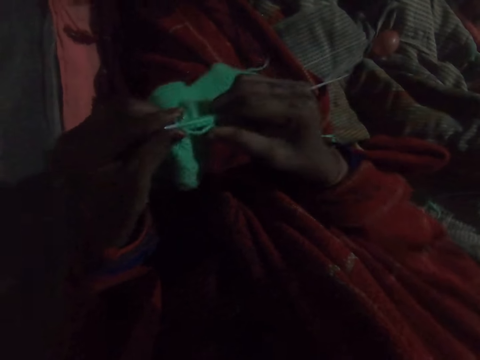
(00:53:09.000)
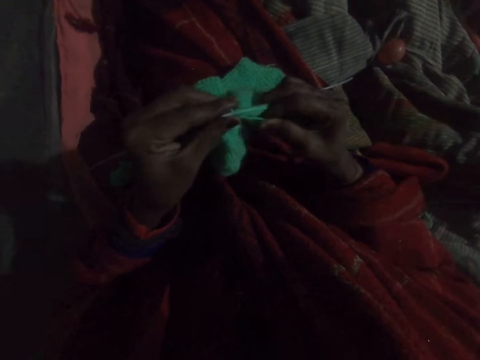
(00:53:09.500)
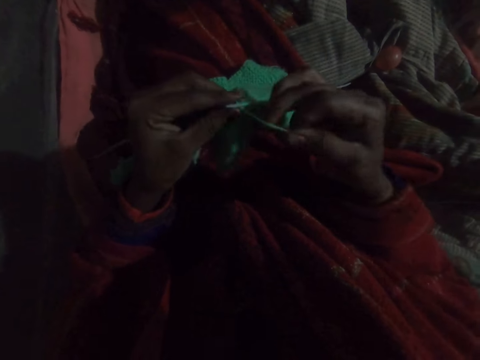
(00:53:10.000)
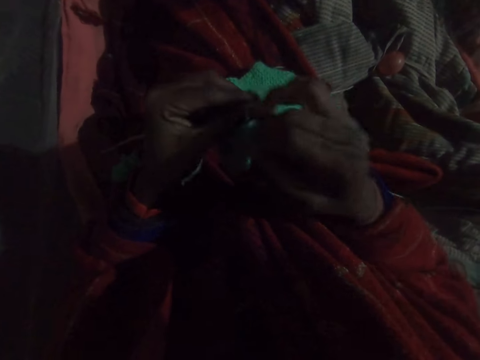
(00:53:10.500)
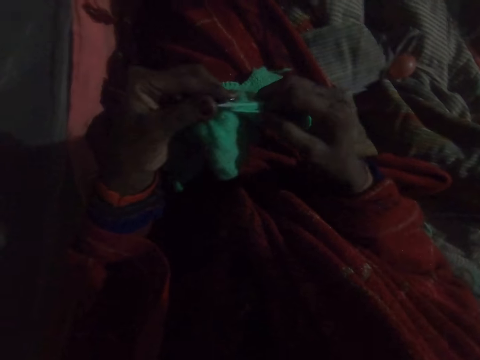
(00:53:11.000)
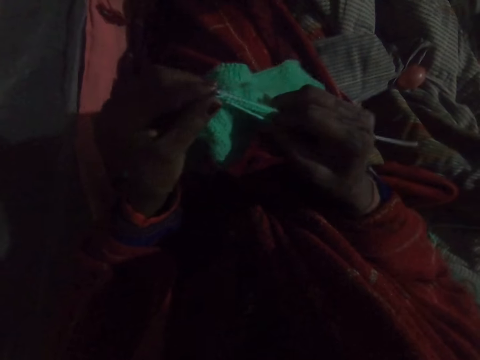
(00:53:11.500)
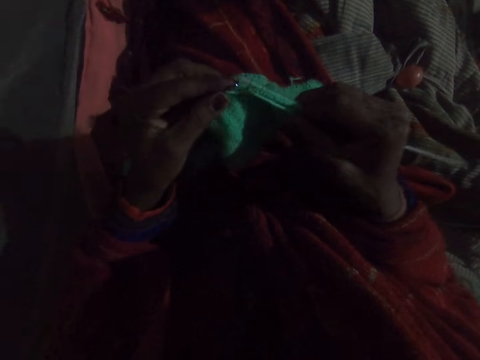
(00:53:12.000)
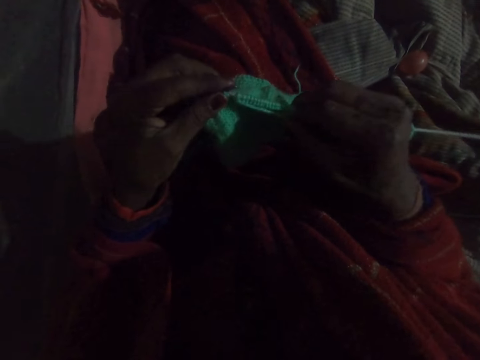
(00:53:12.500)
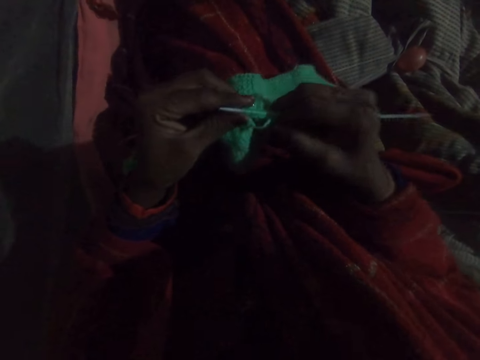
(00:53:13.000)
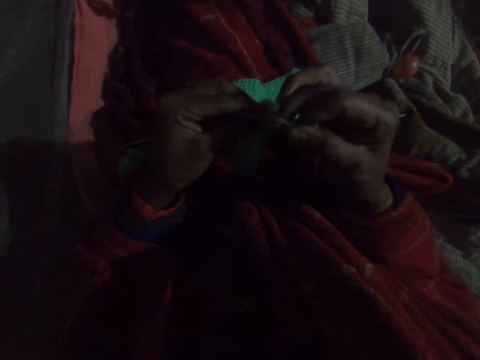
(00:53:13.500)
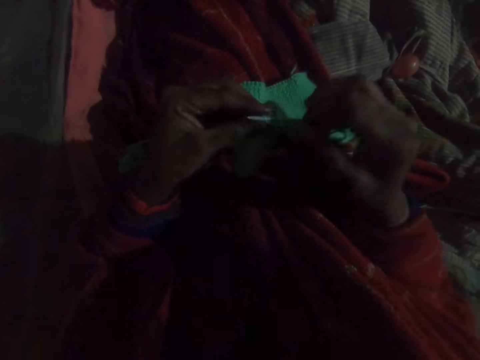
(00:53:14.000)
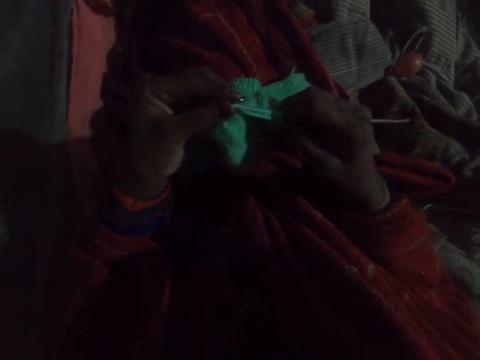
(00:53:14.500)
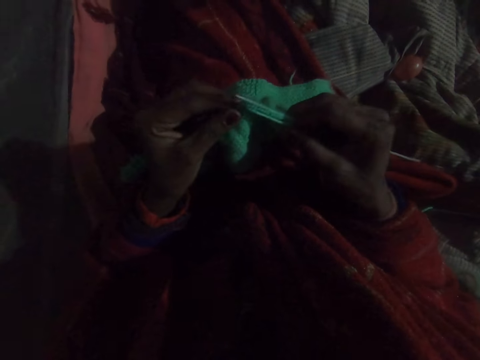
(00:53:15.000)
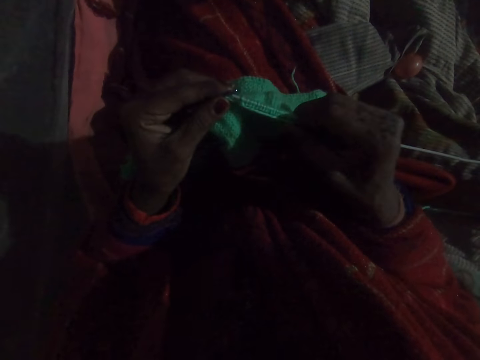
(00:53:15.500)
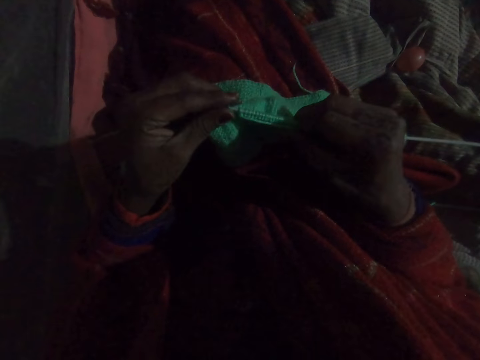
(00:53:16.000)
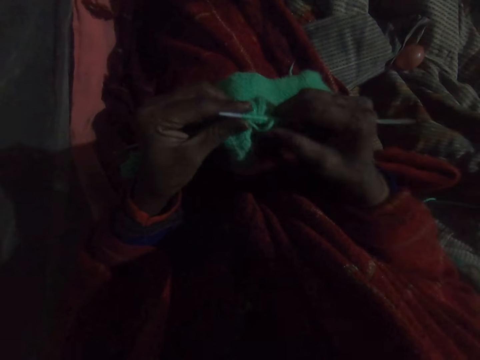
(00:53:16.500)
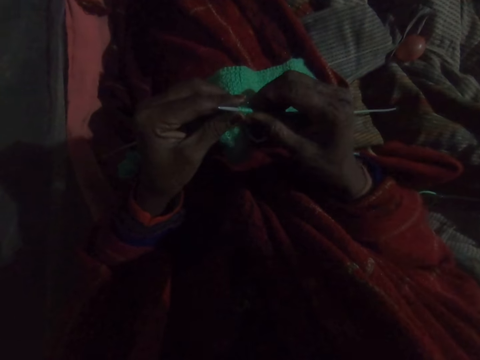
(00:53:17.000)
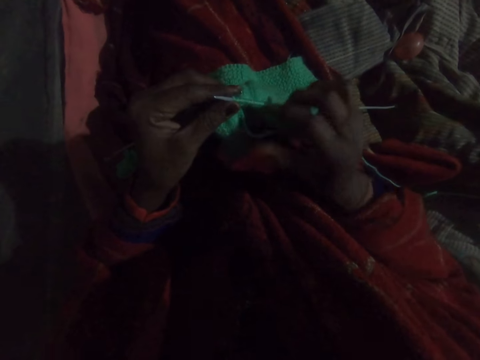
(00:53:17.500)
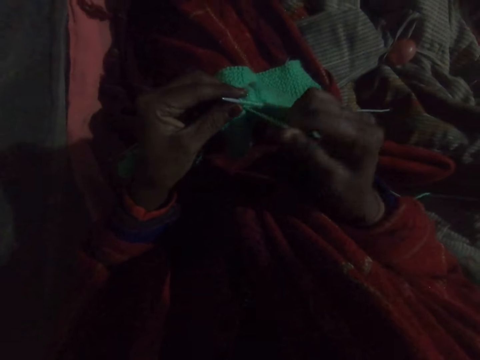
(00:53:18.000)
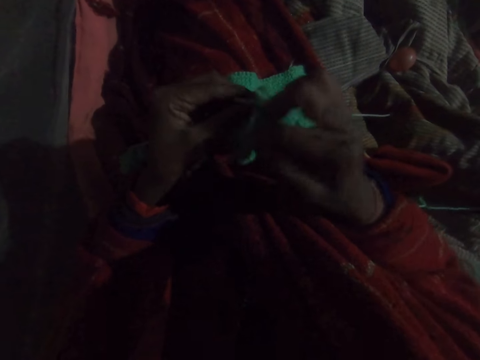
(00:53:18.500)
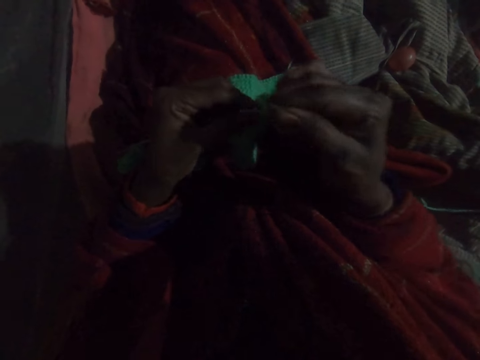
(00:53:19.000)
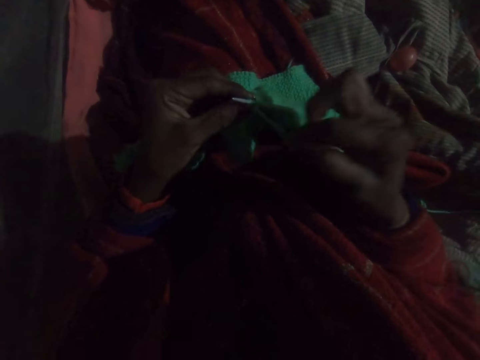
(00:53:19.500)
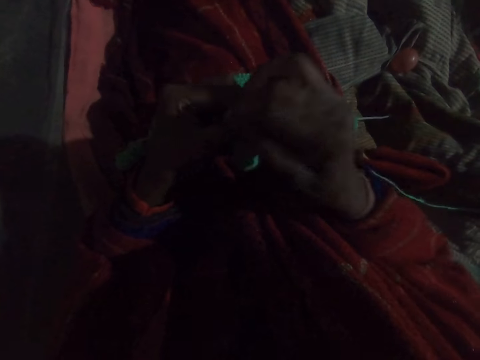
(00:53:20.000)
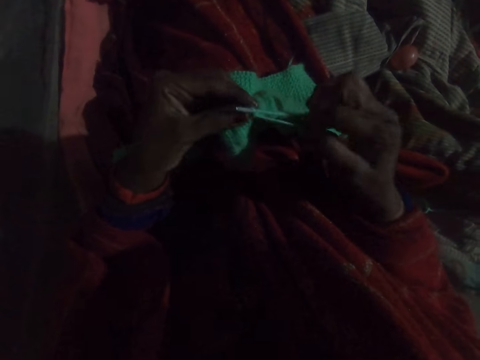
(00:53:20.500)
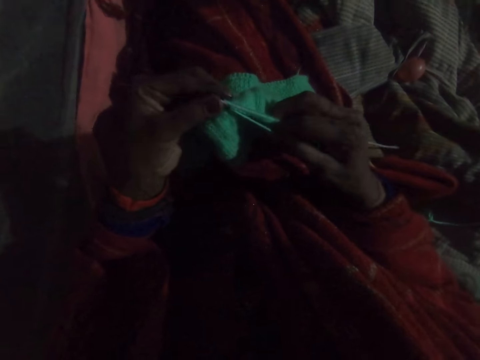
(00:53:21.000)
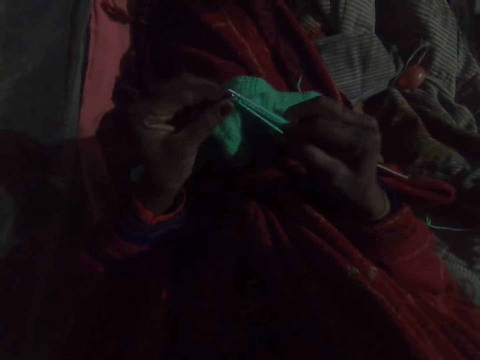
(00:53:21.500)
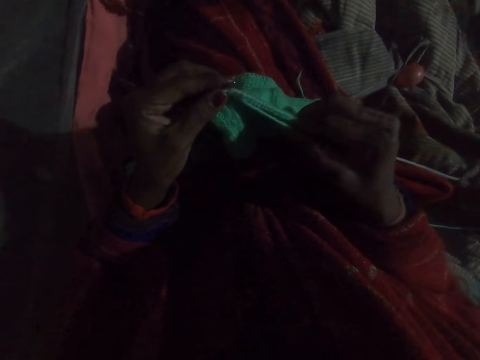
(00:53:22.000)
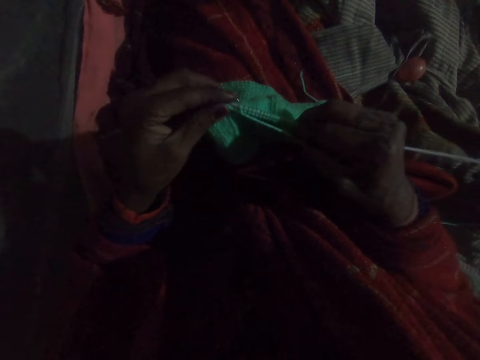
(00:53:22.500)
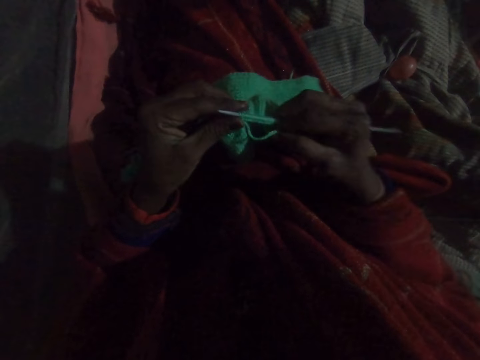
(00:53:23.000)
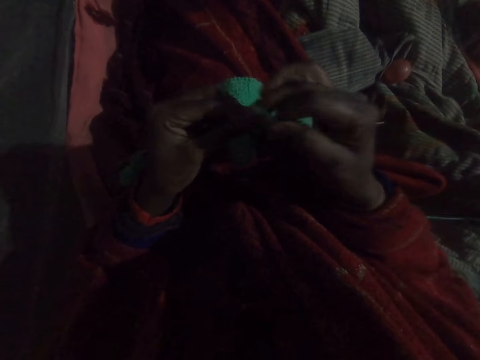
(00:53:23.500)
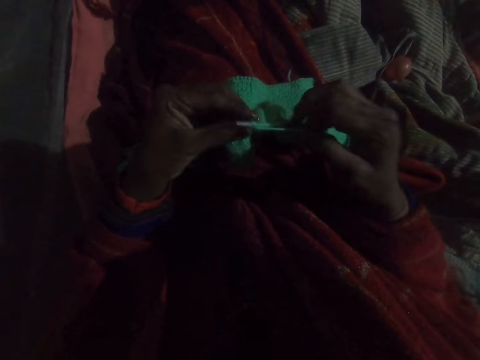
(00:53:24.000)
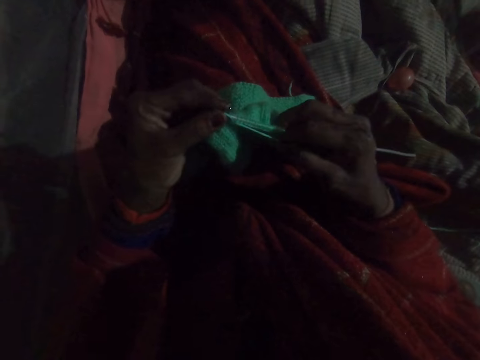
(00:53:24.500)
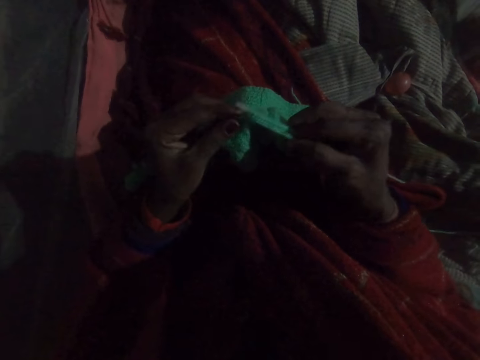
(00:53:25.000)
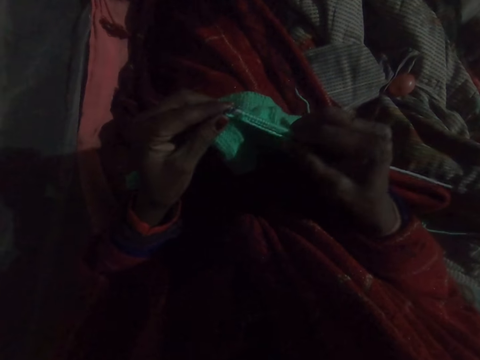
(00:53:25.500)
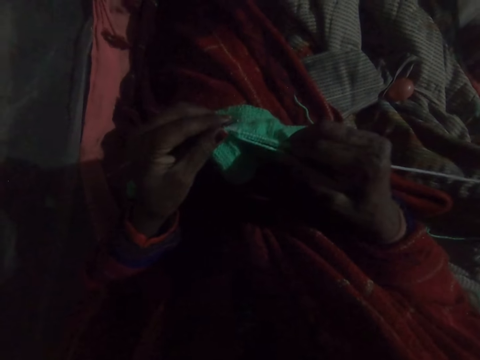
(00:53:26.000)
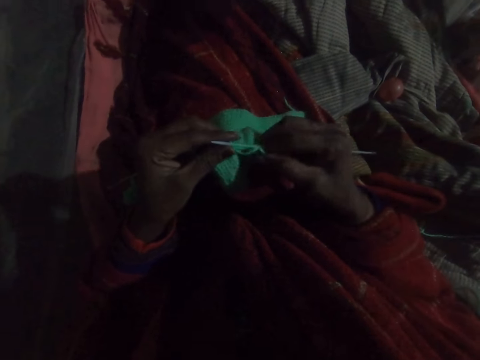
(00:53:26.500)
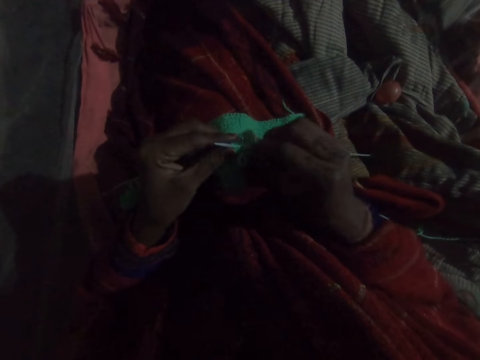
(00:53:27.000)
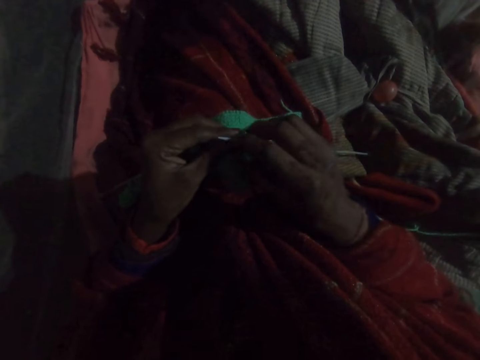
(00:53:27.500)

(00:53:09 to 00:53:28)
The camera wearer fixes yarn on the crochet hook. They knit a crochet. They fix the yarn on the crochet hook. They knit the crochet. They fix the yarn on the crochet hook. They knit the crochet. They fix the yarn on the crochet hook. They knit the crochet.

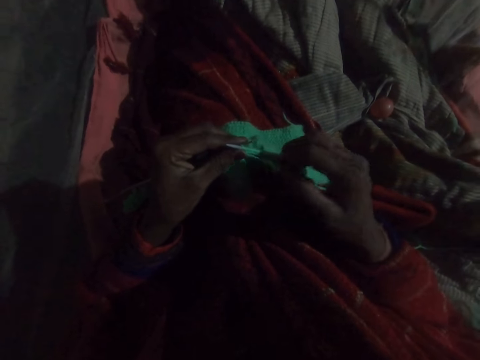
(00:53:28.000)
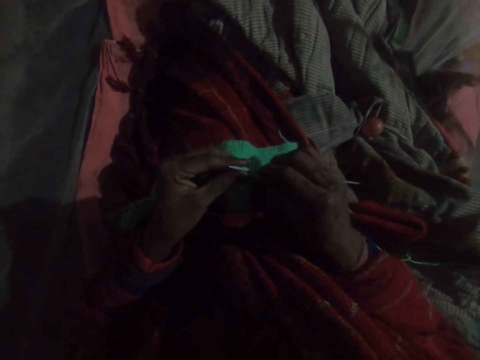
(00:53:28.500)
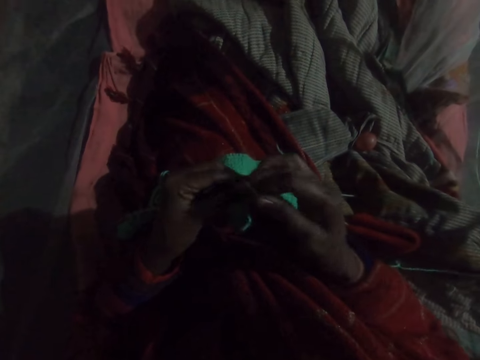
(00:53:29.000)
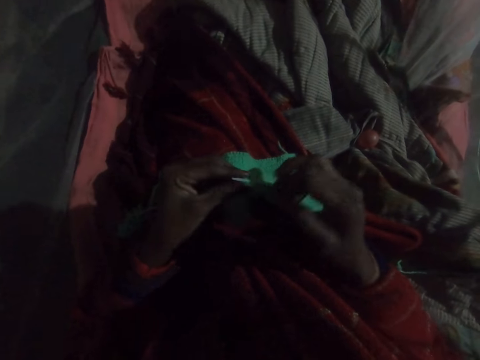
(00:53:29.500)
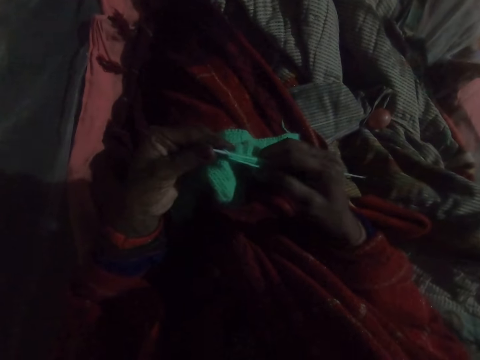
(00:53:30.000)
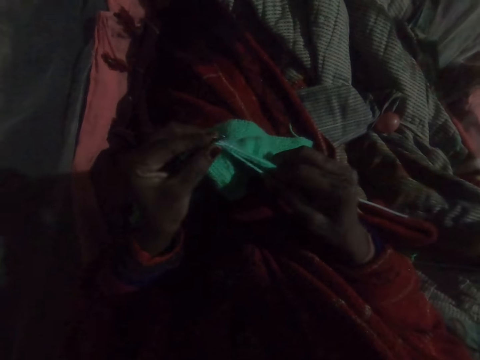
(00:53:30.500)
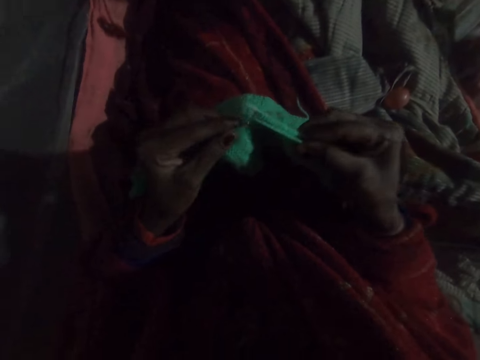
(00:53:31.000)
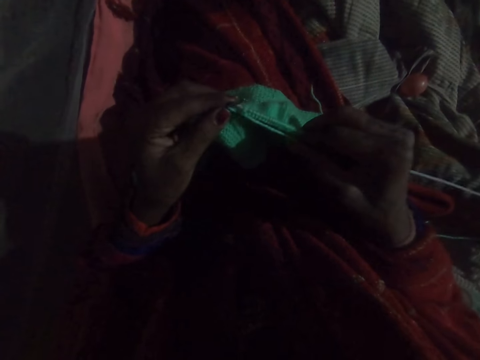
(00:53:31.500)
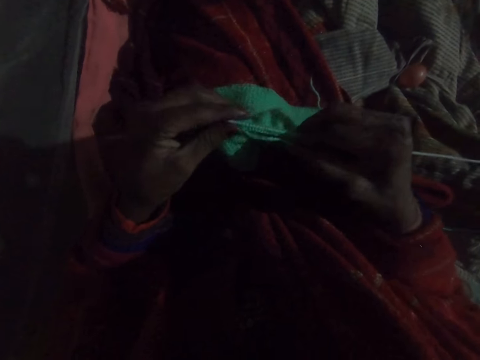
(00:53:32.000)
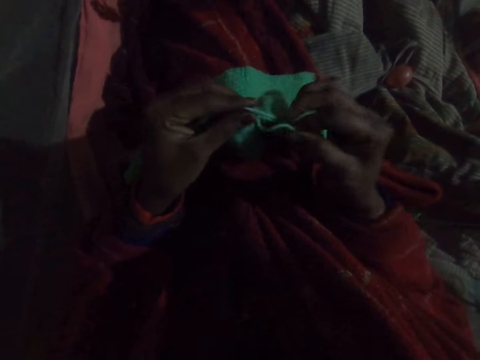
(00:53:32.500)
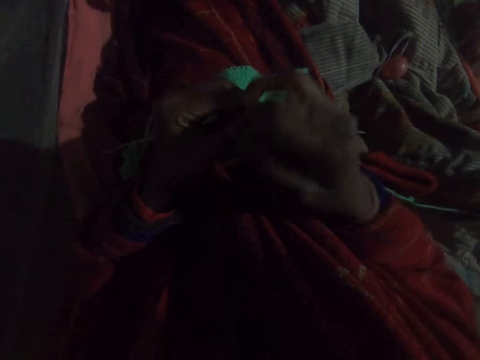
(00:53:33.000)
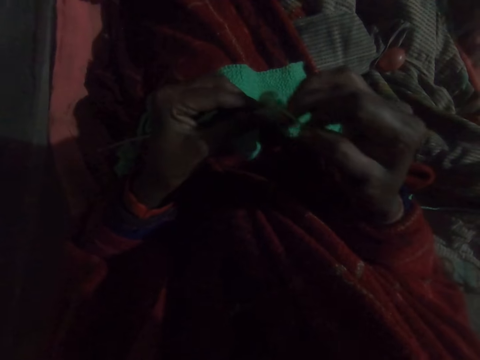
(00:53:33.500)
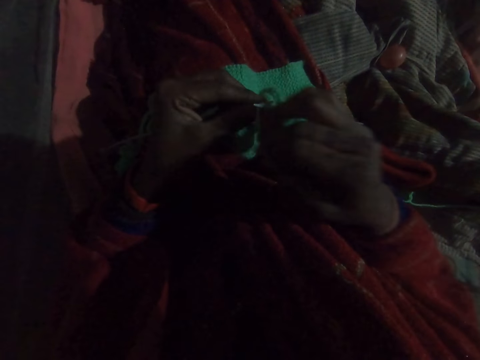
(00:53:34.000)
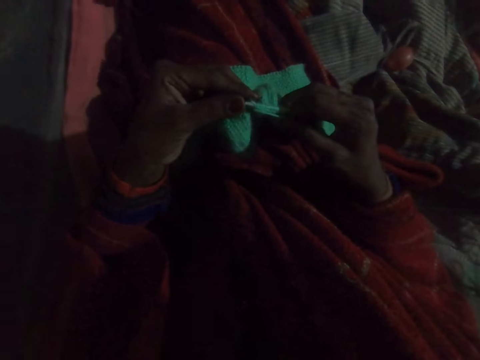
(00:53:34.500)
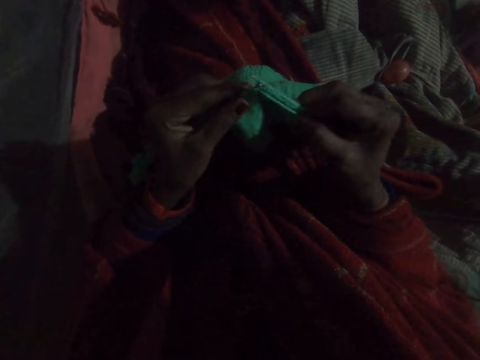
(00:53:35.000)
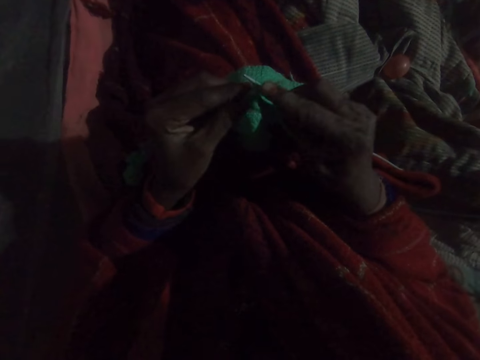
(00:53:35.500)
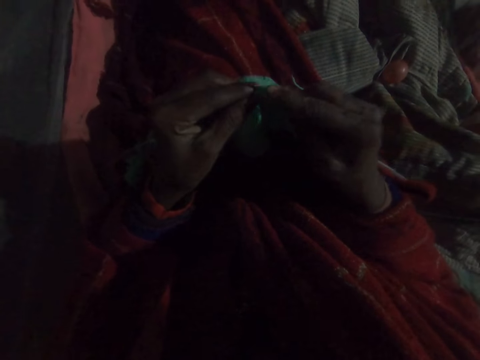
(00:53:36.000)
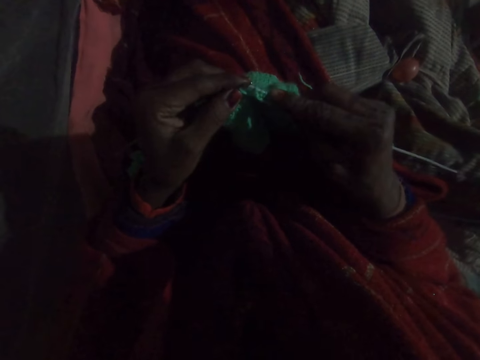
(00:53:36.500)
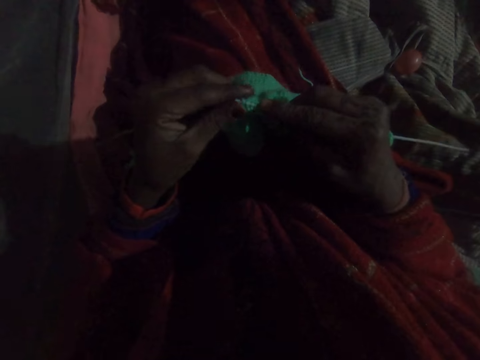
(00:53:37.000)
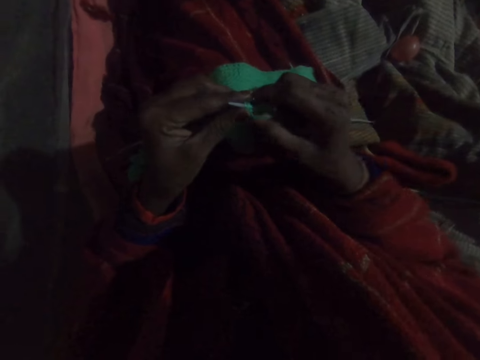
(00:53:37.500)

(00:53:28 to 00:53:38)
The camera wearer fixes yarn on the crochet hook. They knit a crochet. They fix the yarn on the crochet hook. They knit the crochet.
